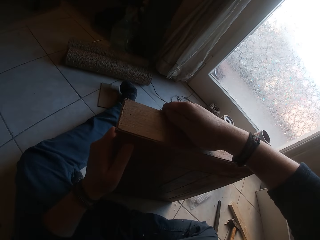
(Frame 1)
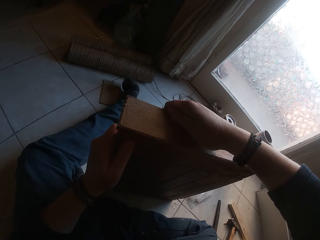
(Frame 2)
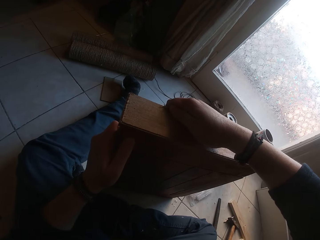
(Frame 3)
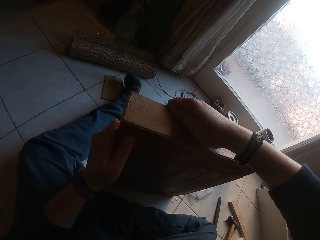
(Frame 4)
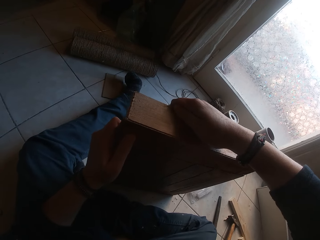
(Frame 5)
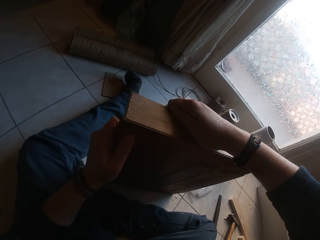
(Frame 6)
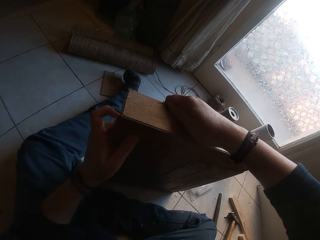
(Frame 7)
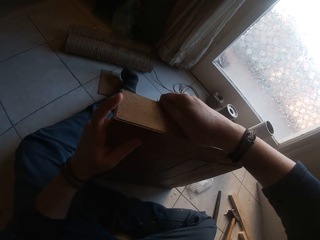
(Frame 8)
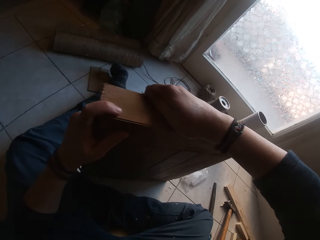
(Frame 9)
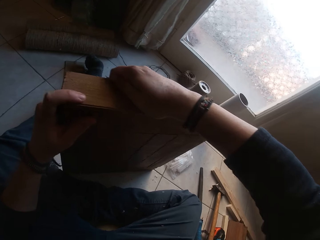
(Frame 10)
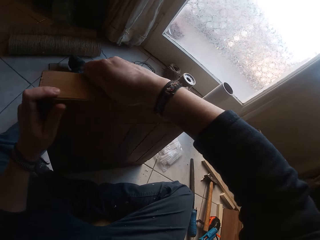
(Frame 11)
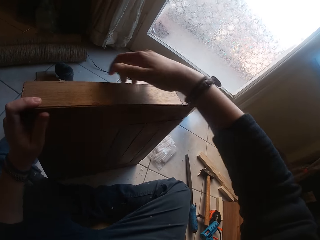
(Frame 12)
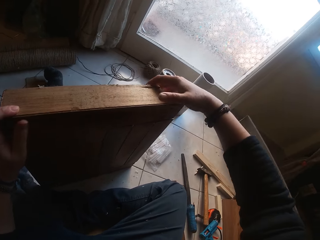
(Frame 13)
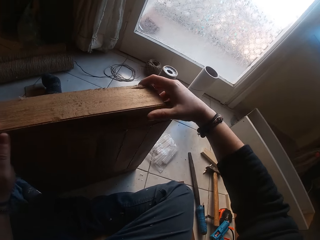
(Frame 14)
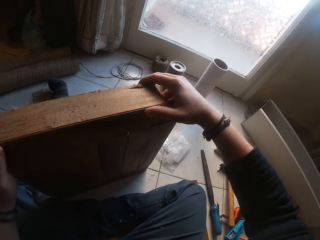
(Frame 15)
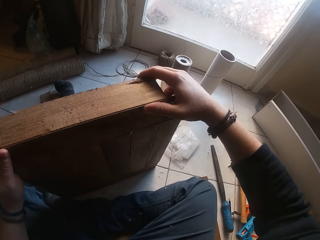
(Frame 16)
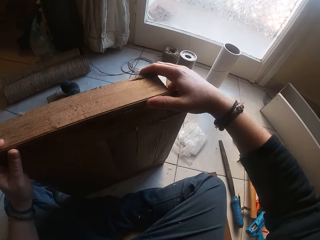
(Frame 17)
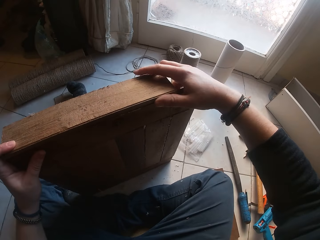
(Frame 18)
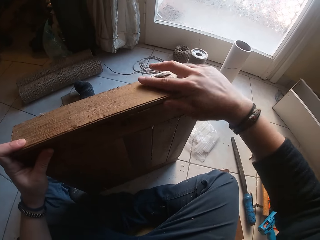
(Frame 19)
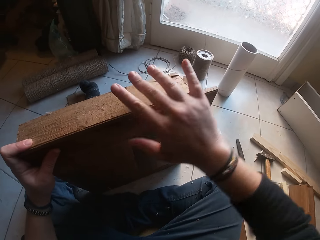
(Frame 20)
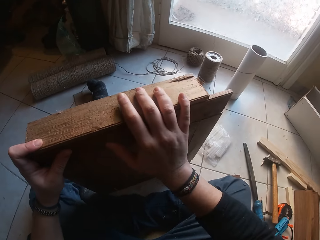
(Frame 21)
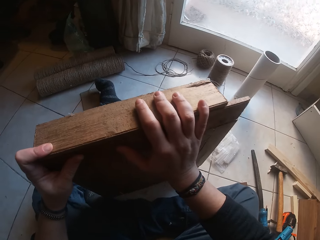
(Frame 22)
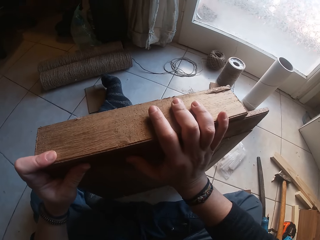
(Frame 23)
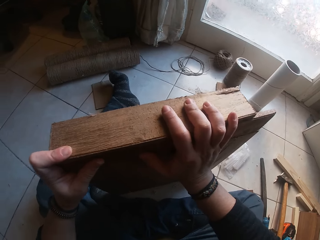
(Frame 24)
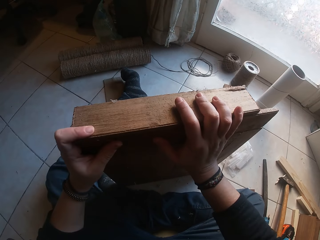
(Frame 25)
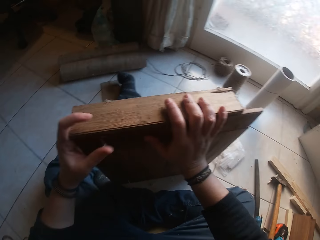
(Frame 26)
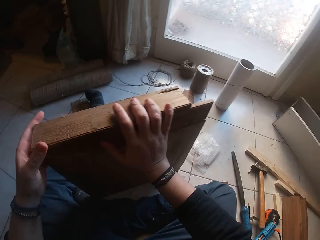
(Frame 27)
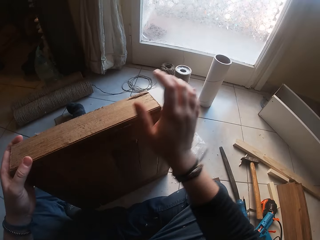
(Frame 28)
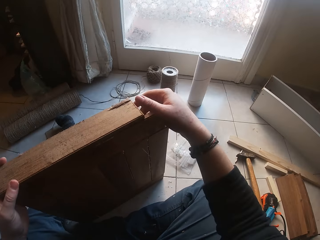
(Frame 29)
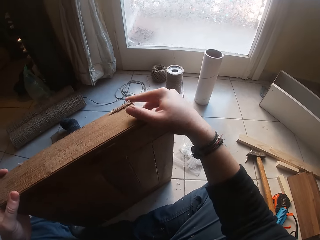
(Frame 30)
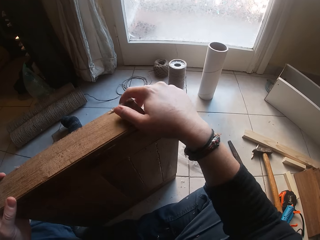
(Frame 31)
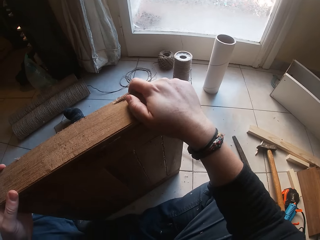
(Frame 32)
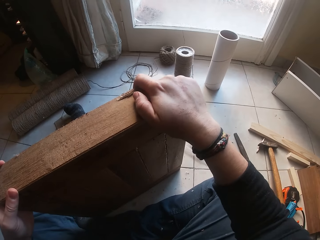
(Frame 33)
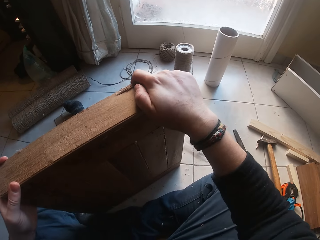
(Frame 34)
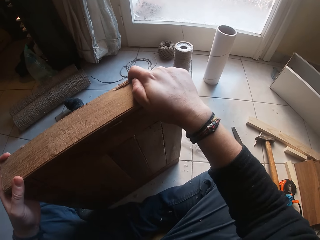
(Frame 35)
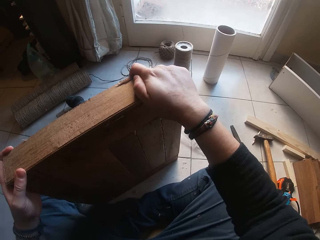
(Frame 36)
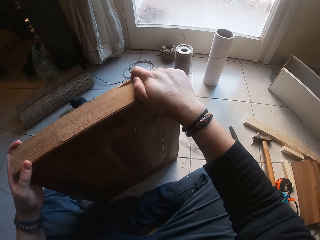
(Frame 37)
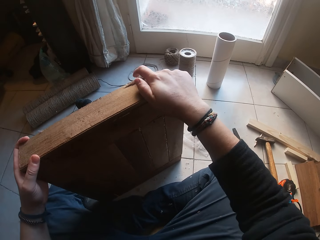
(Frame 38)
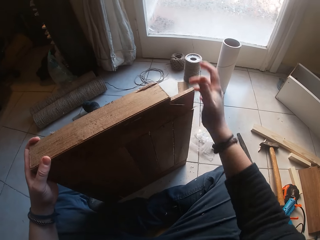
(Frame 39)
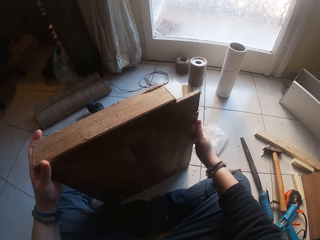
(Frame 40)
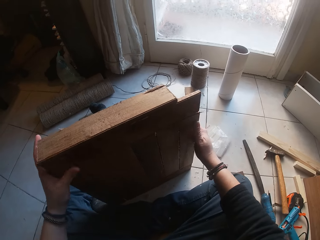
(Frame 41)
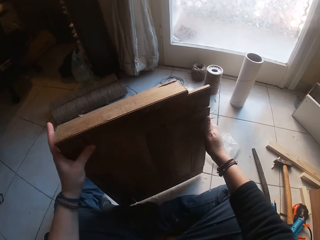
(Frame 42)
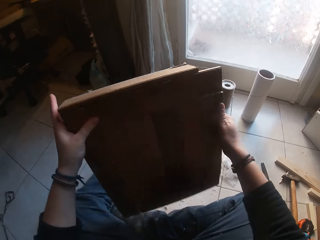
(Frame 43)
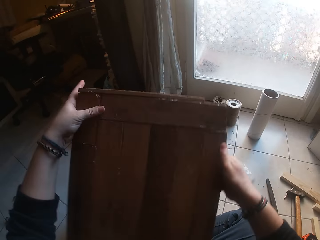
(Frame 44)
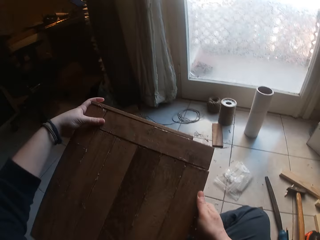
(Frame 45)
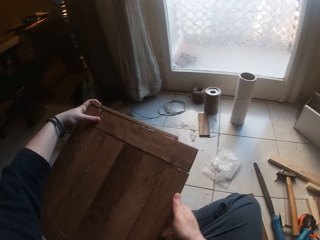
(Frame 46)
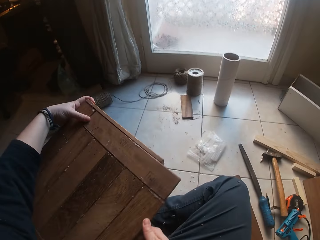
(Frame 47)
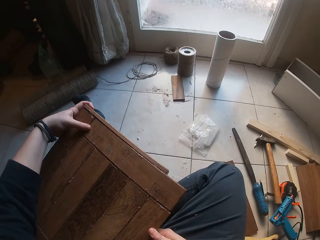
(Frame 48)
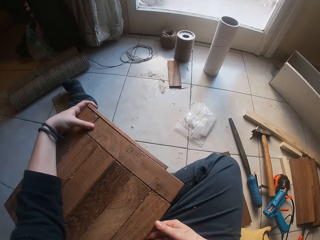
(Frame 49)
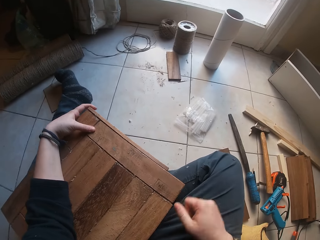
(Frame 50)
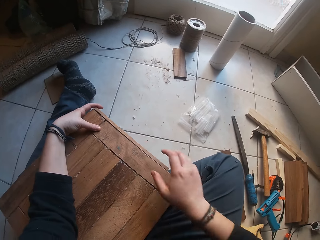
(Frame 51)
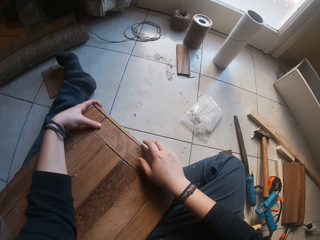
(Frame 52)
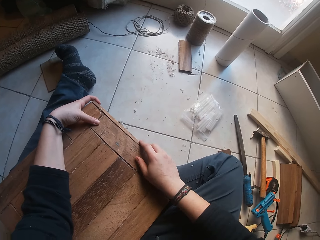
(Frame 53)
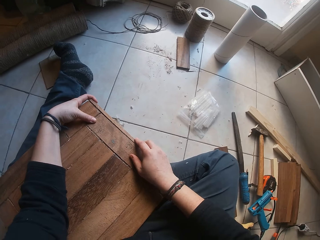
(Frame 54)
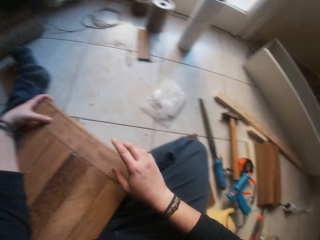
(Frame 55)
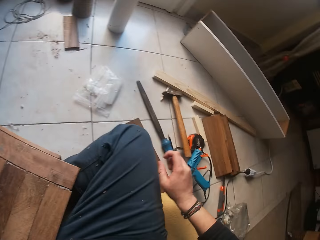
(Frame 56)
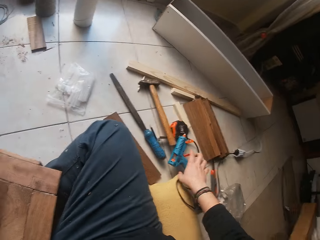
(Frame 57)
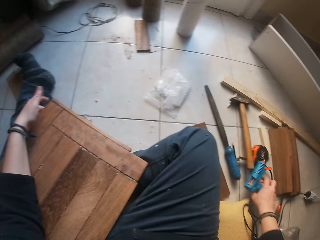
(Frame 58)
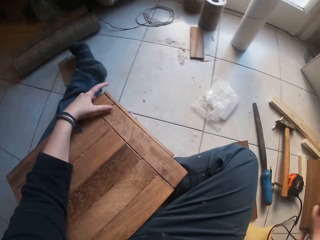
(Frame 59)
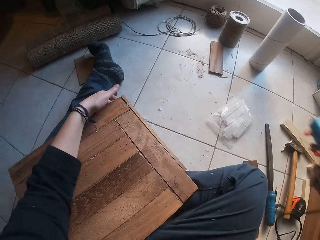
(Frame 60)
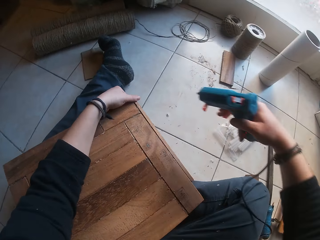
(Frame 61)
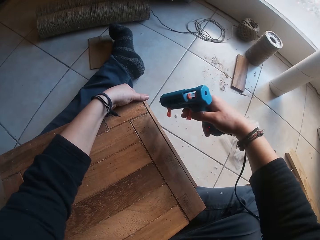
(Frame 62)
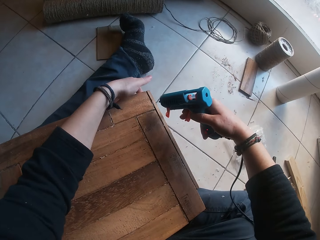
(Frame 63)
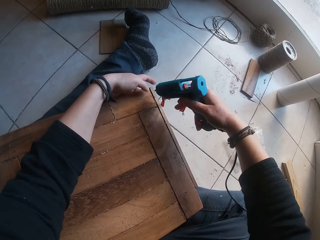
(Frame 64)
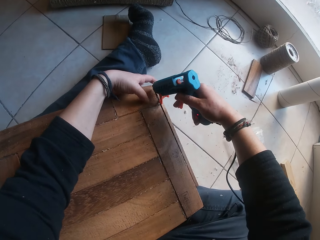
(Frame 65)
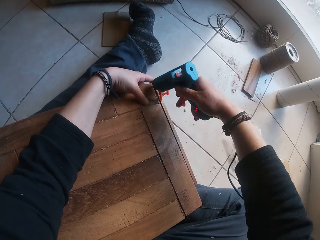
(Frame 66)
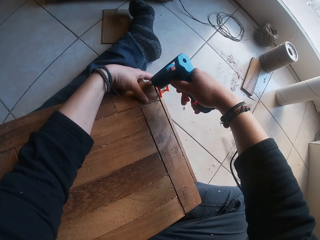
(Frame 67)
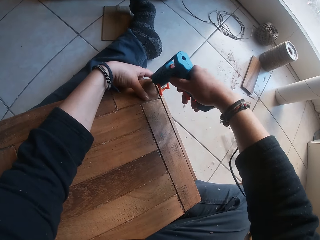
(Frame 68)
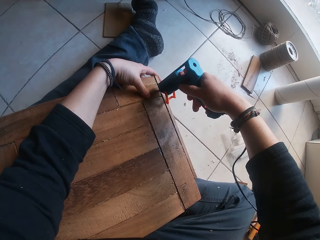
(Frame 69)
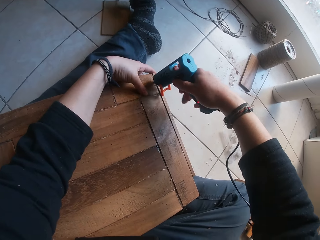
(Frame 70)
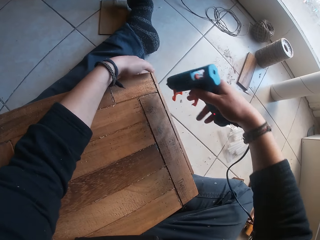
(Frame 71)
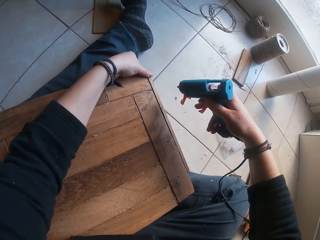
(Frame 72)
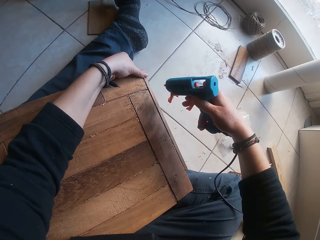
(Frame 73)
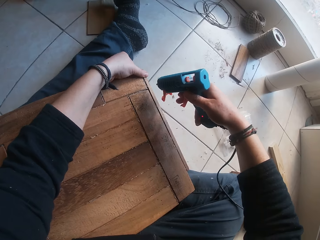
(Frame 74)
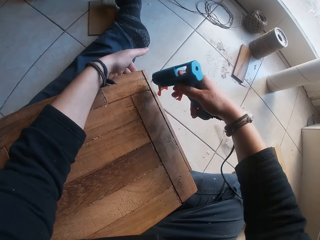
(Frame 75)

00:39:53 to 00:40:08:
The camera wearer places the wood on another. He attaches the wood plank in his right hand to the wooden board in his left hand. He moves the right hand and presses the wood. He moves the right hand and presses the wood. He moves both hands. He lifts the wood. He places the wooden board on his leg with both hands. He moves the right hand. He picks up the heating glue gun from the floor with his right hand. He lifts the heating glue gun and moves the heating glue gun. He applies glue between the wooden board and the wood plank with the heating glue gun in his right hand.

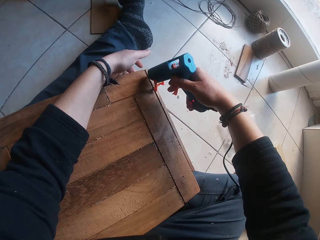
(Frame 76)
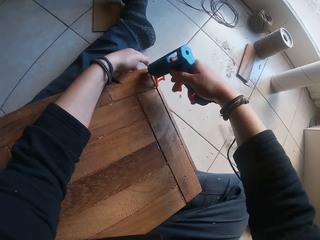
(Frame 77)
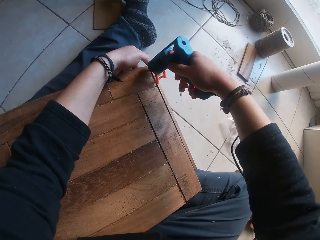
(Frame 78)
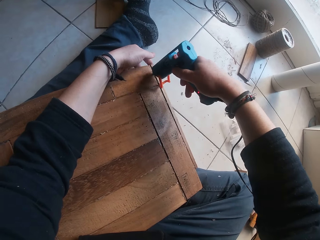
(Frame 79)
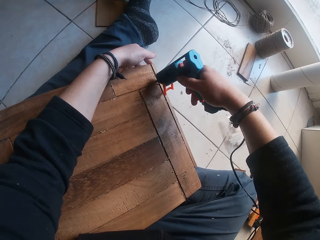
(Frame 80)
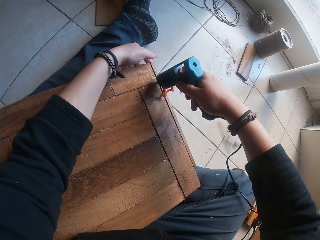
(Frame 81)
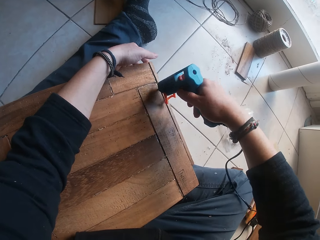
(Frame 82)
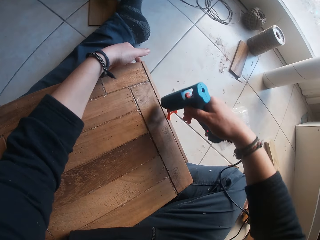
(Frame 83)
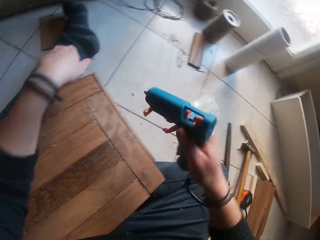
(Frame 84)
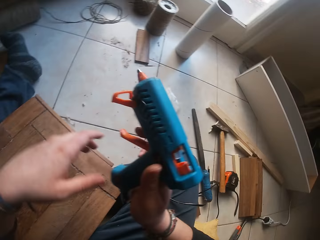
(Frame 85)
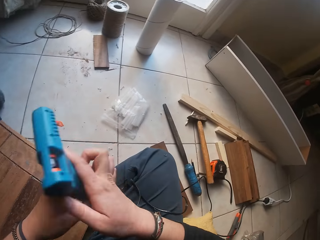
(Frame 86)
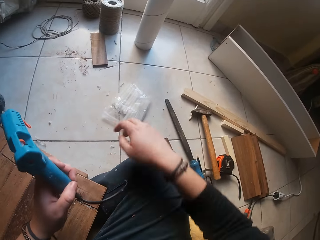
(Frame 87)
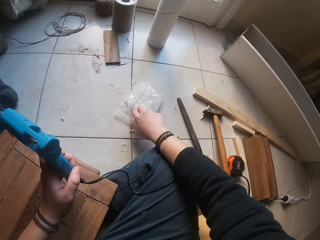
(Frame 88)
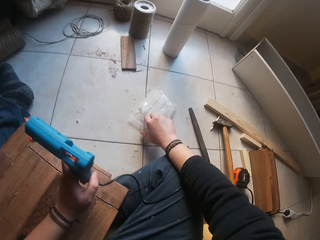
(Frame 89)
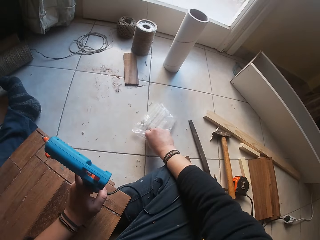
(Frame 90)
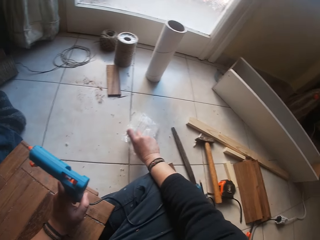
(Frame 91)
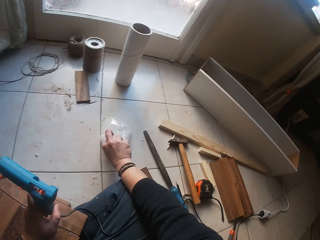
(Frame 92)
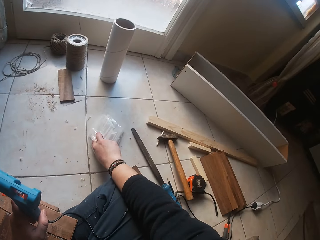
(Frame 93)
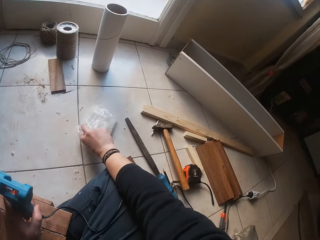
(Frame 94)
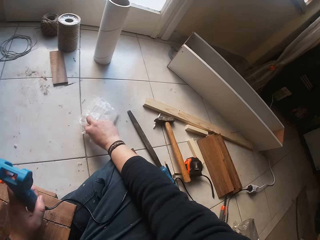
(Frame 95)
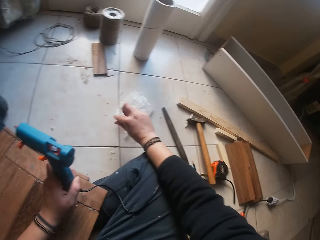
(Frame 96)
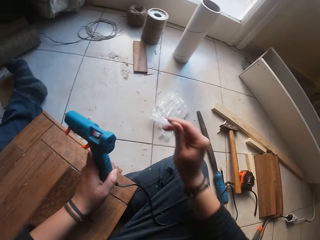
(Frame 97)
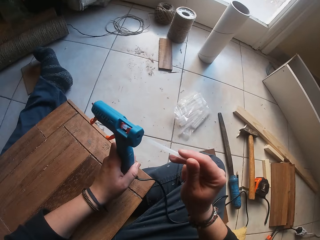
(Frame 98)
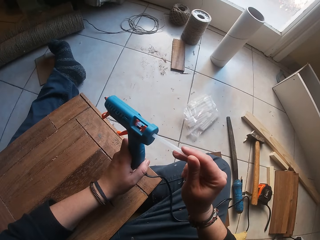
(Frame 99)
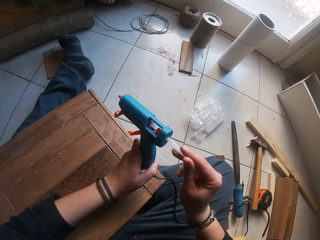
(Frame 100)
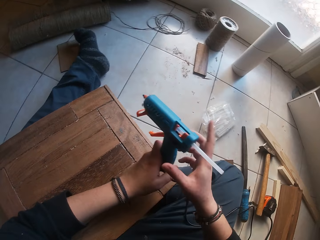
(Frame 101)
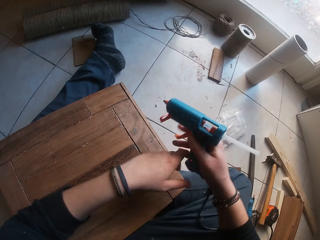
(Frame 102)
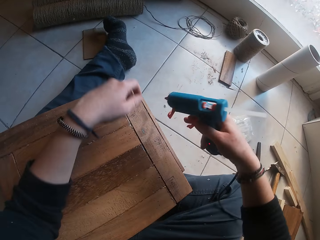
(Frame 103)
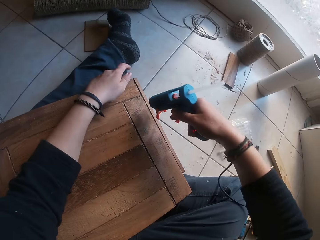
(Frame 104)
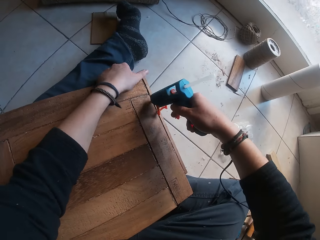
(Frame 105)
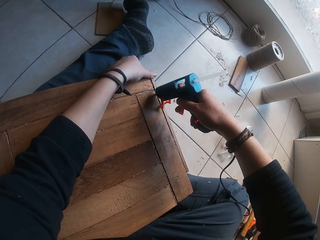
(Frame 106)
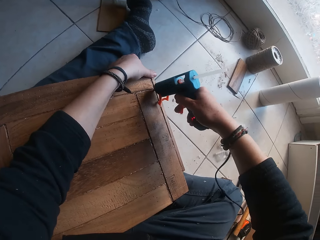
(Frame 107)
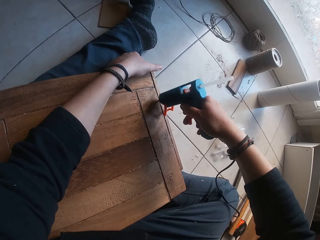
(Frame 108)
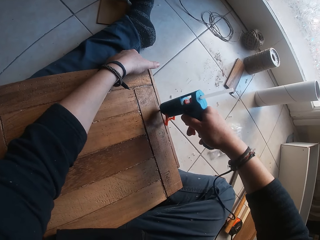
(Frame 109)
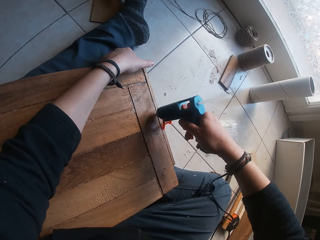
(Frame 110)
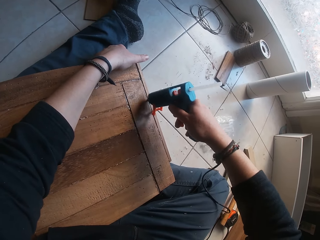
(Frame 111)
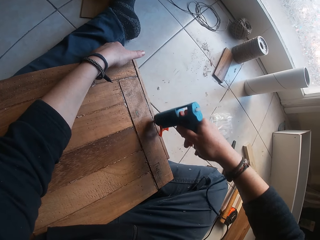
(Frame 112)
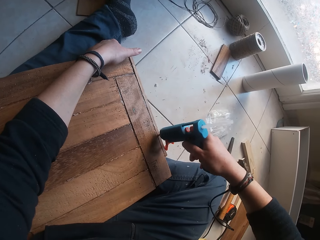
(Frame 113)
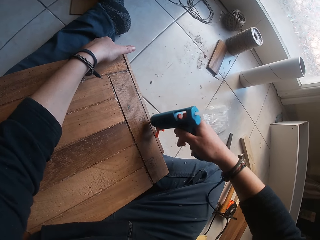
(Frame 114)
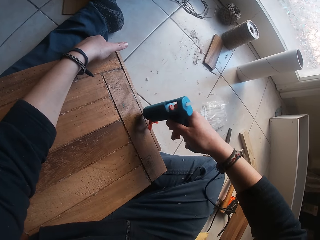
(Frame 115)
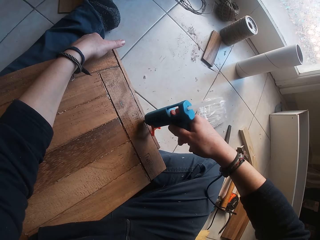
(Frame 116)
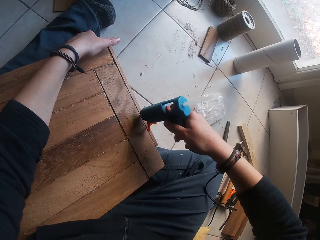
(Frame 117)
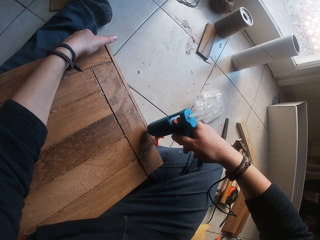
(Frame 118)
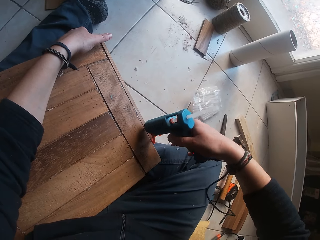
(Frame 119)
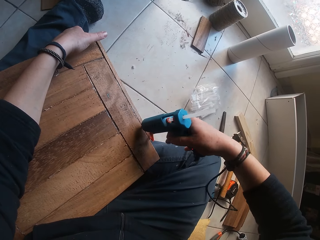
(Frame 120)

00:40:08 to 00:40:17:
The camera wearer lifts the glue gun. He places the heating glue gun from his right hand to his left hand. He touches a paper on the floor. He picks up a glue stick from the floor from inside a nylon with both hands. He loads the glue stick into the heating glue gun with his left hand. He places the heating glue gun from his right hand to his left hand. He applies glue between the wooden board and the wood plank with the heating glue gun in his right hand.
